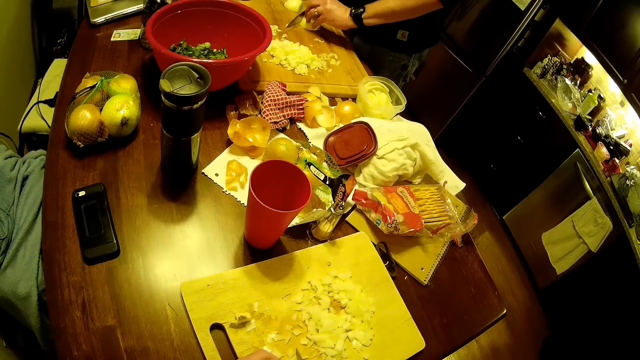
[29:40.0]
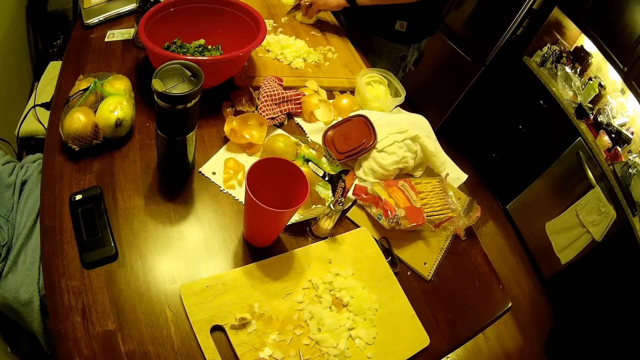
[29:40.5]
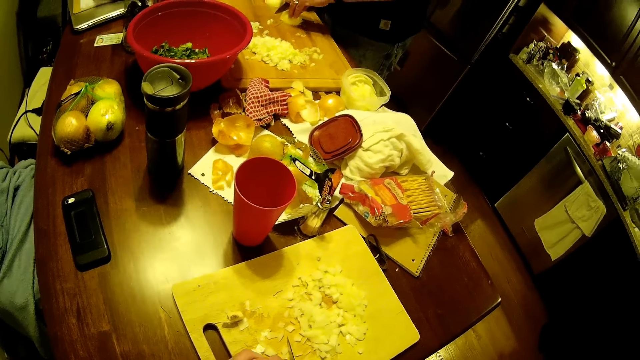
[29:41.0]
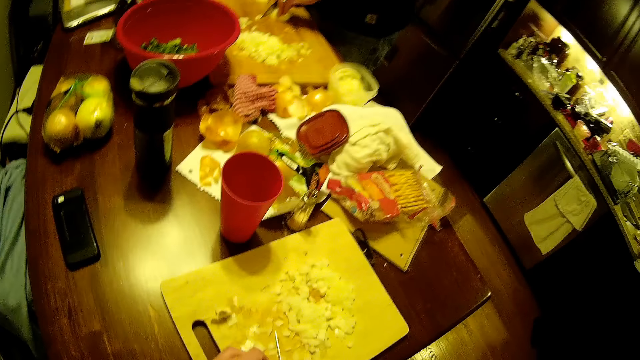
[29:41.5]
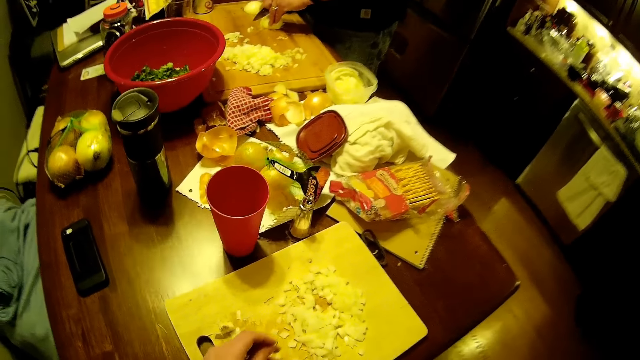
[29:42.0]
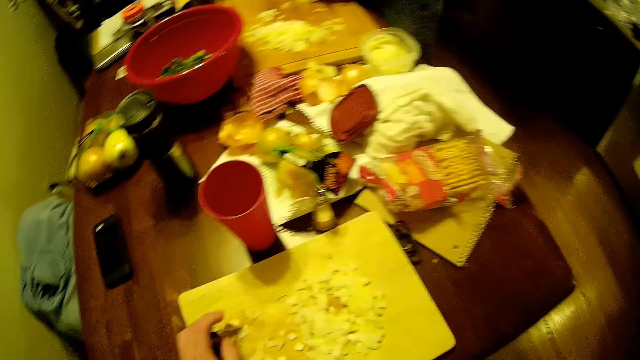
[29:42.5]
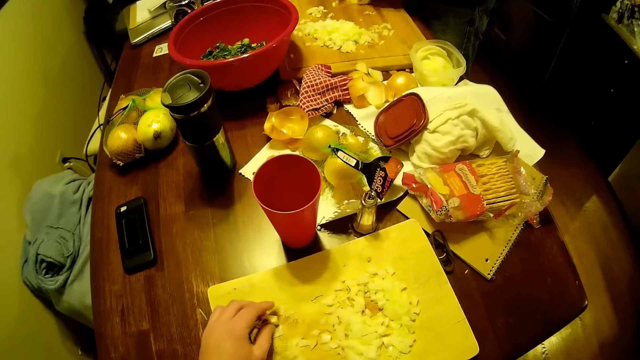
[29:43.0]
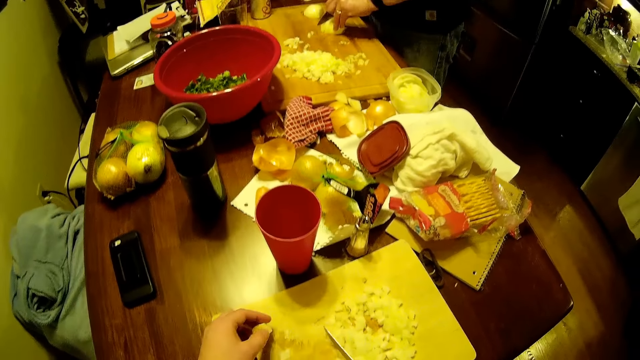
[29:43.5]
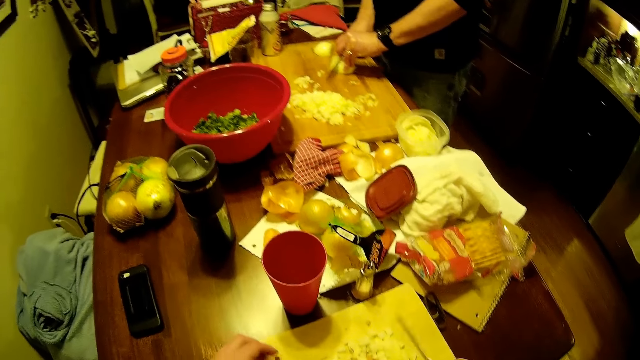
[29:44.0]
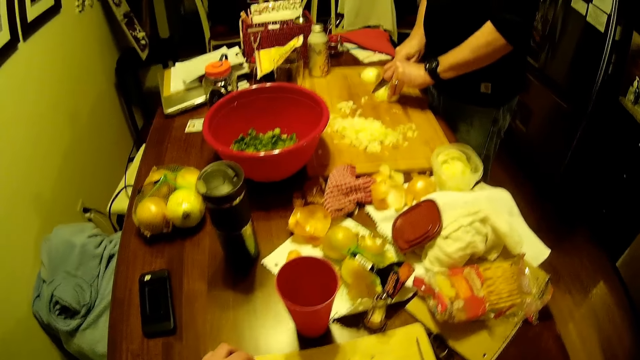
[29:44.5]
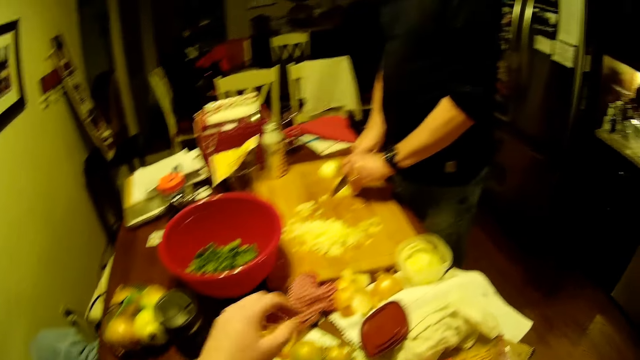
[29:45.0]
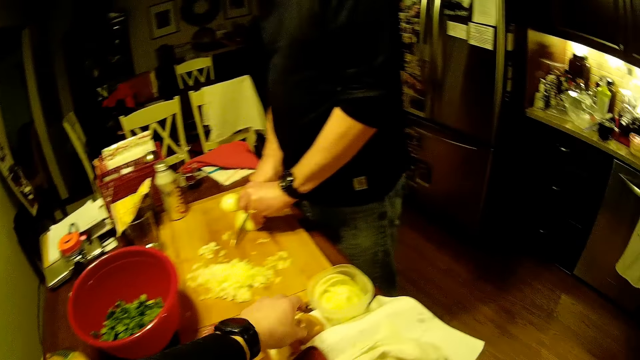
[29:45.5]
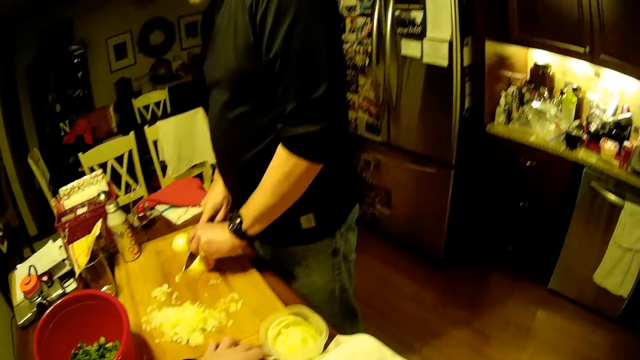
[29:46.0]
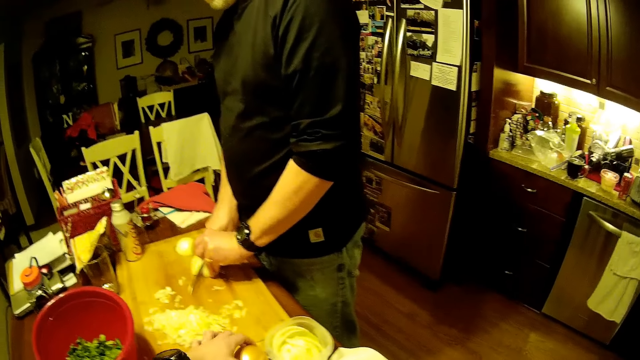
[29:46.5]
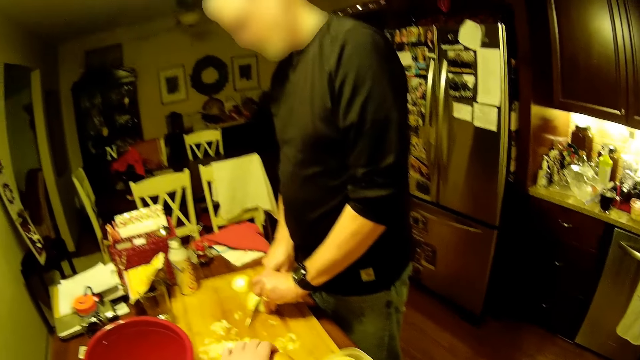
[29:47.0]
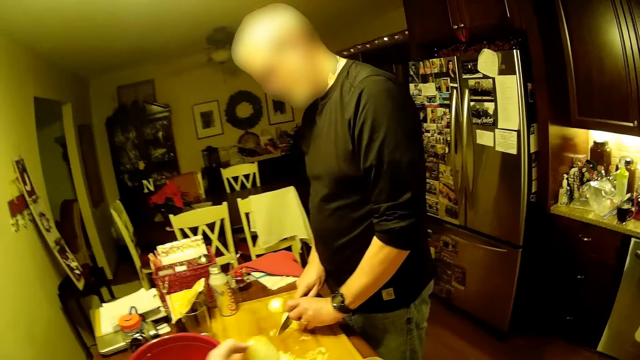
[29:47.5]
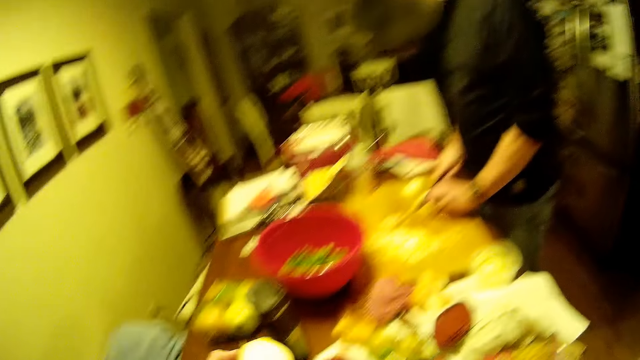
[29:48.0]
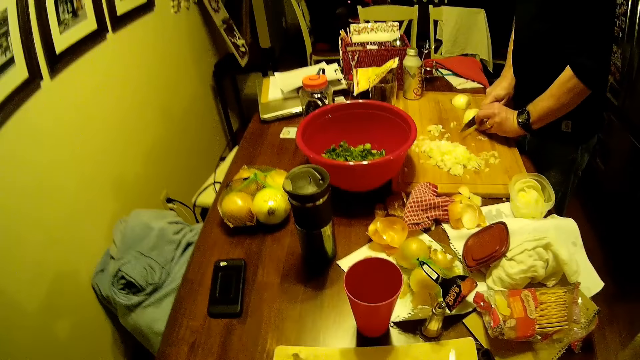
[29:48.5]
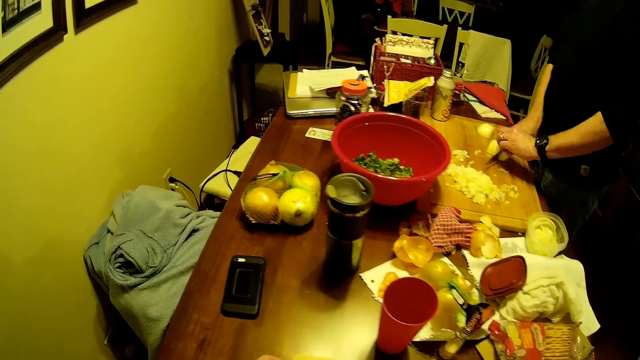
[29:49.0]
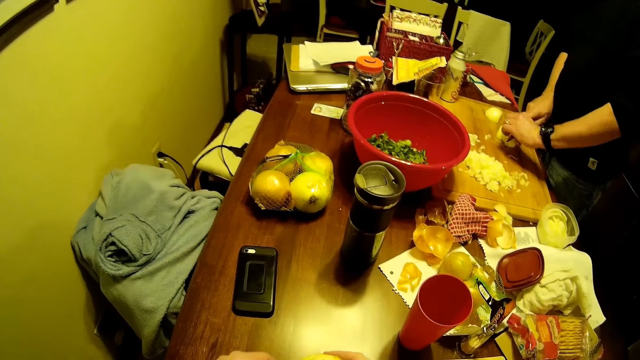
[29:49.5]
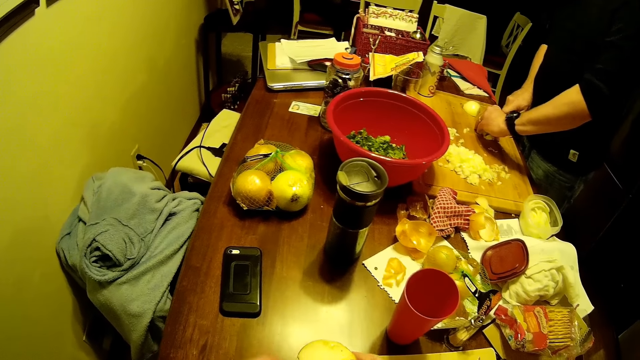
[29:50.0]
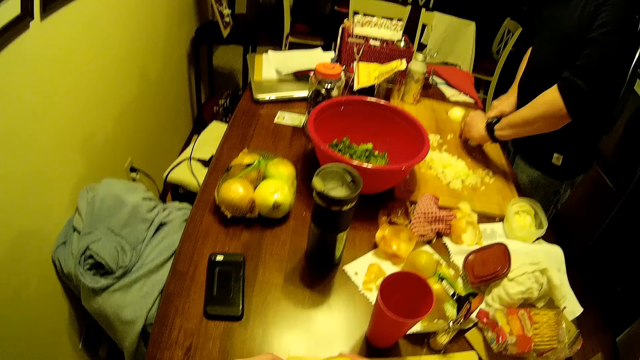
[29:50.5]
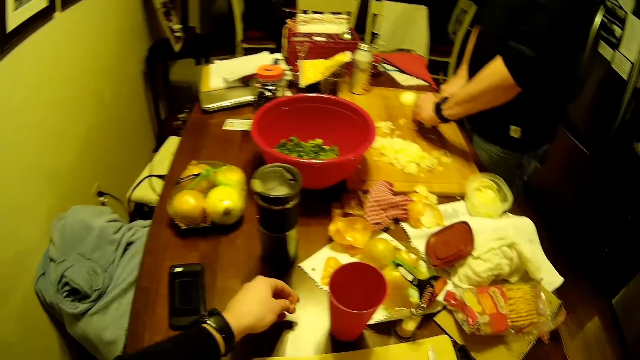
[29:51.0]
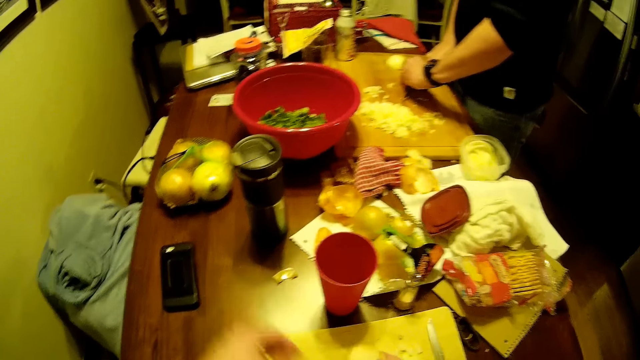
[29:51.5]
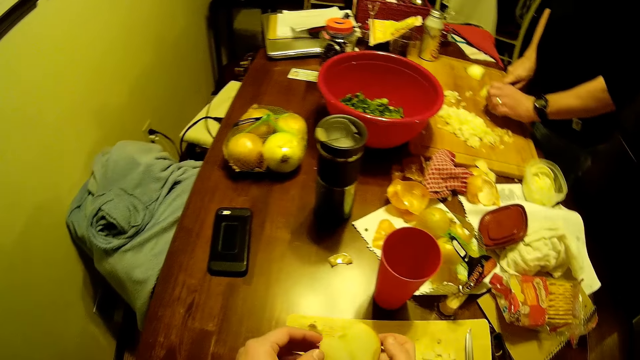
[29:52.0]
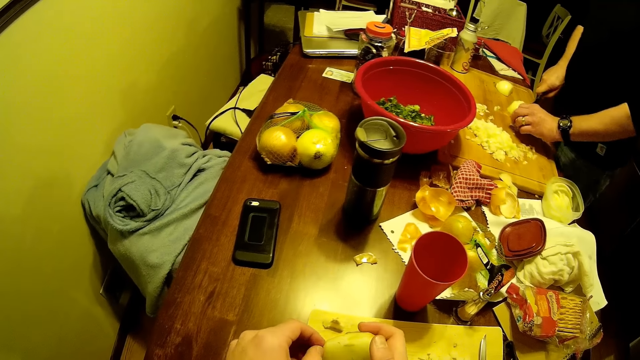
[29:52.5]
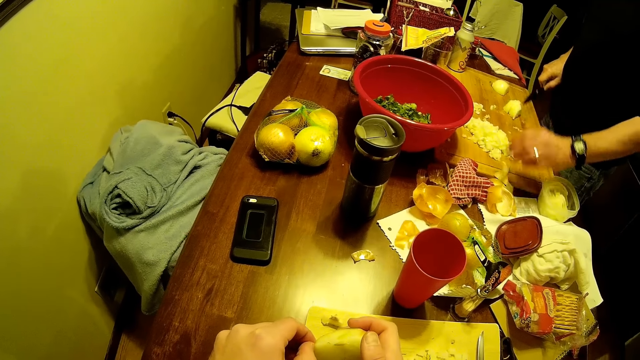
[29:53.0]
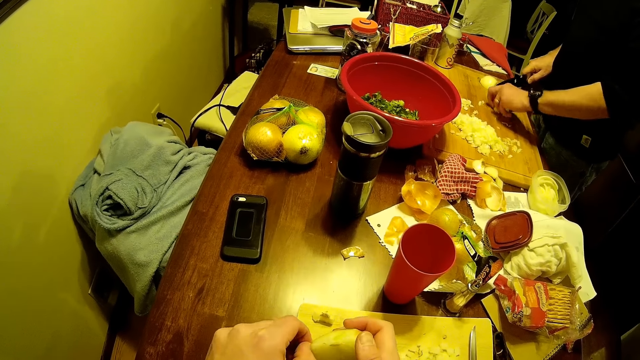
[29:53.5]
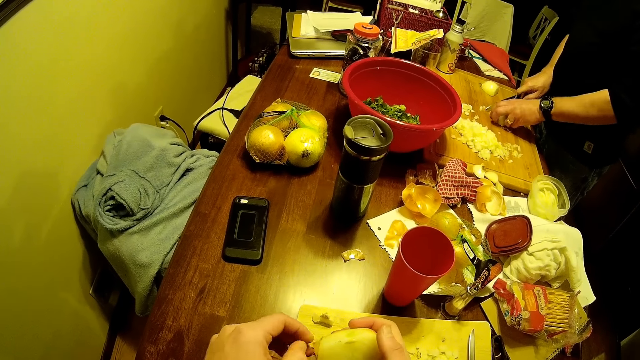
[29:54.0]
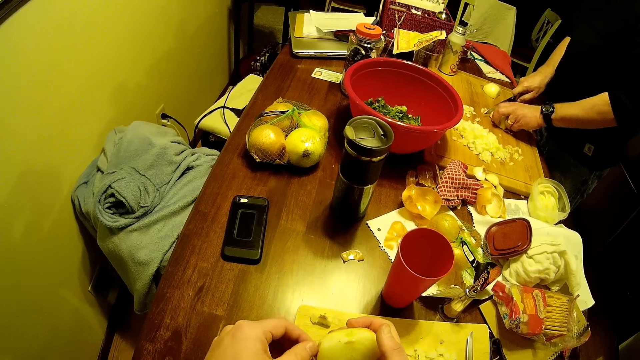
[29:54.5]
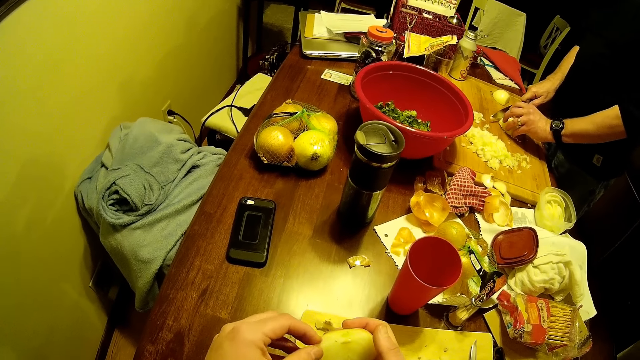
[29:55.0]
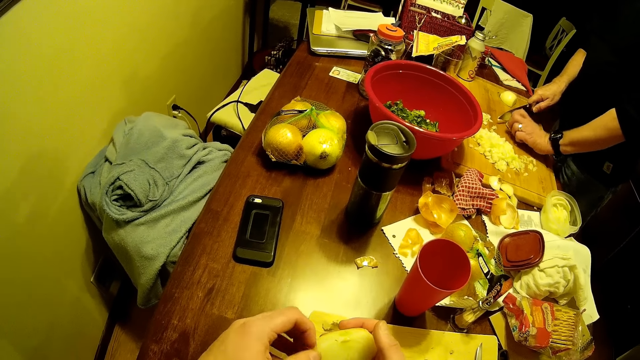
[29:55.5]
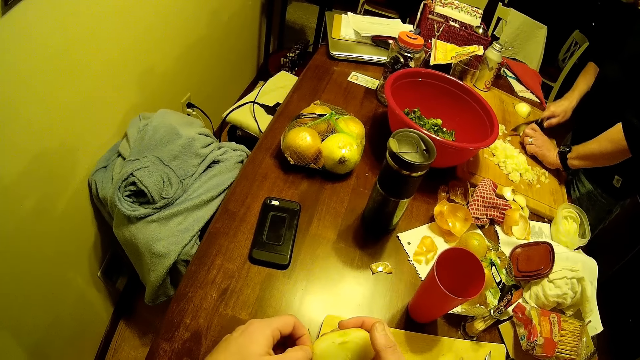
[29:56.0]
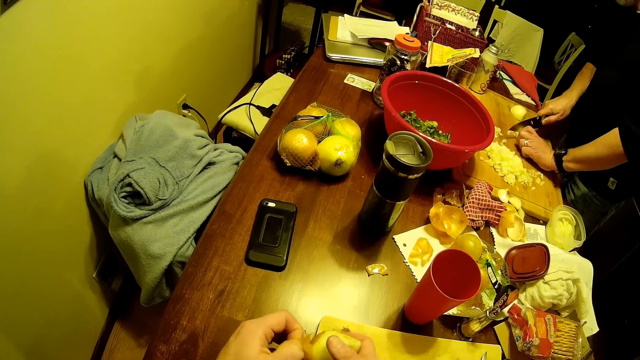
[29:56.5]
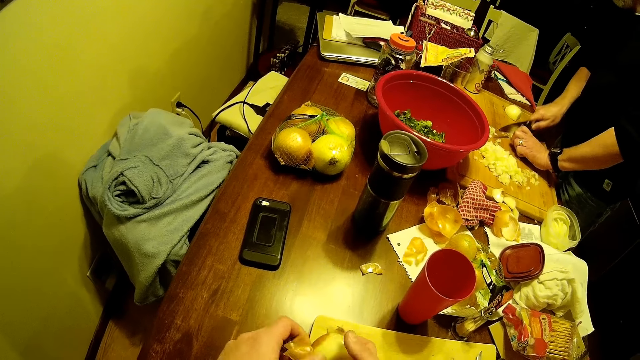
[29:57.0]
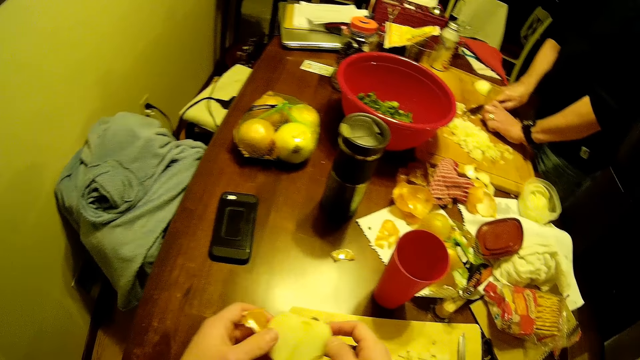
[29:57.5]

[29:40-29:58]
The camera wearer picks another onion from the table. They peel the onion. They drop the onion peel on the table. They peel the onion.
